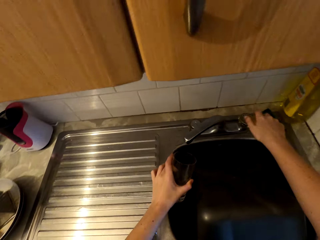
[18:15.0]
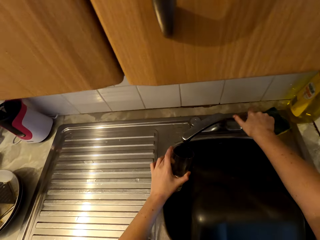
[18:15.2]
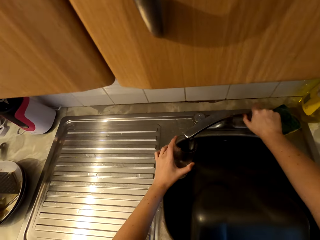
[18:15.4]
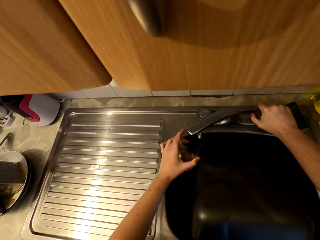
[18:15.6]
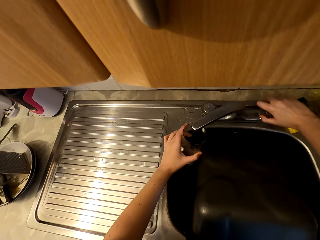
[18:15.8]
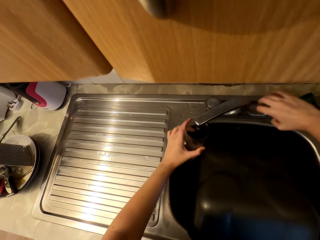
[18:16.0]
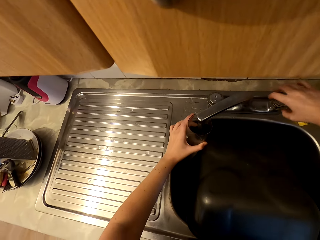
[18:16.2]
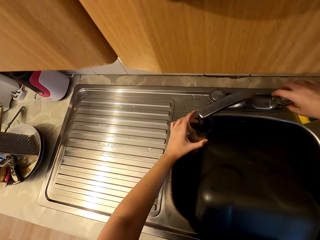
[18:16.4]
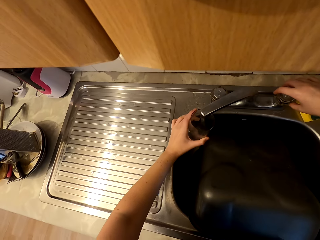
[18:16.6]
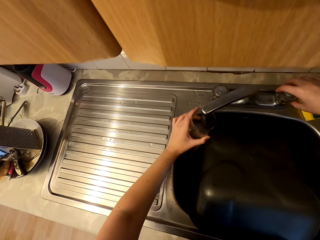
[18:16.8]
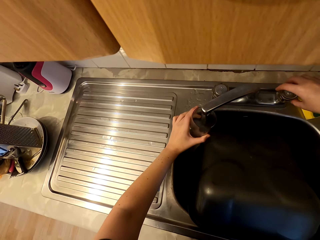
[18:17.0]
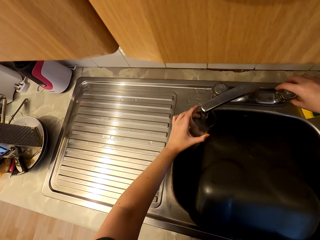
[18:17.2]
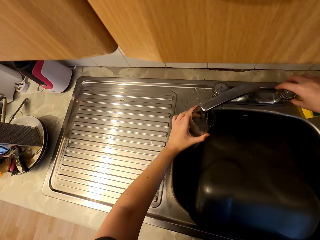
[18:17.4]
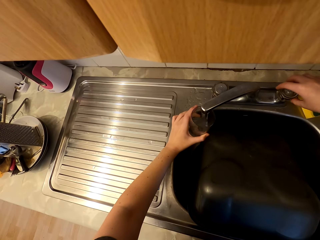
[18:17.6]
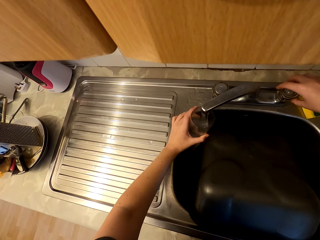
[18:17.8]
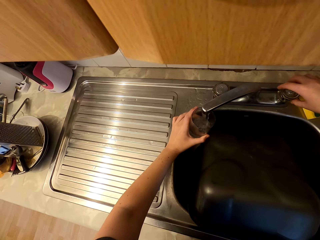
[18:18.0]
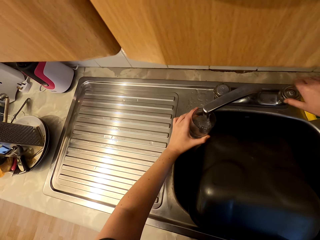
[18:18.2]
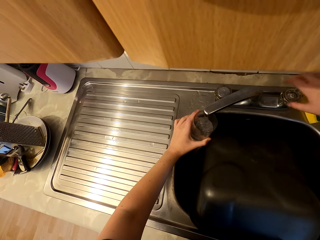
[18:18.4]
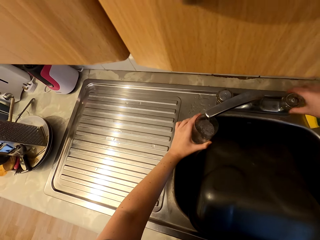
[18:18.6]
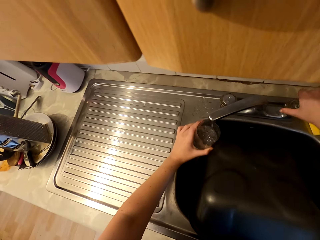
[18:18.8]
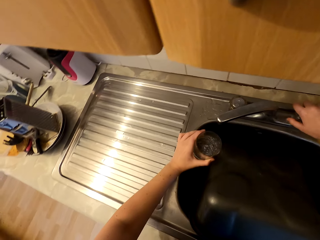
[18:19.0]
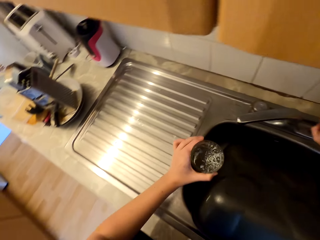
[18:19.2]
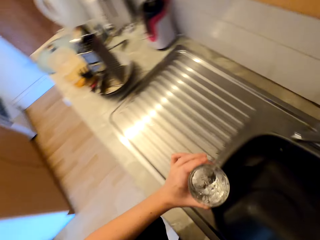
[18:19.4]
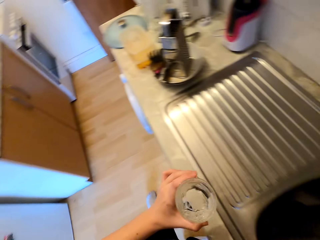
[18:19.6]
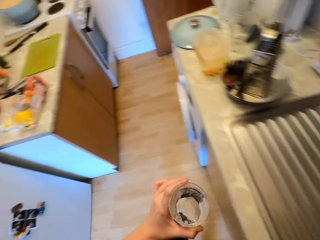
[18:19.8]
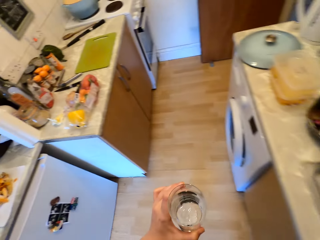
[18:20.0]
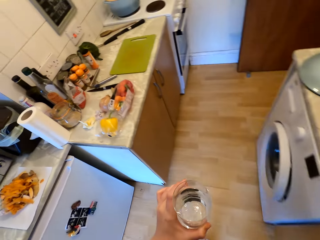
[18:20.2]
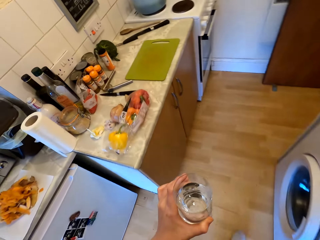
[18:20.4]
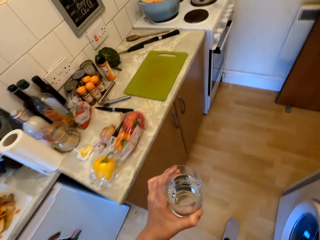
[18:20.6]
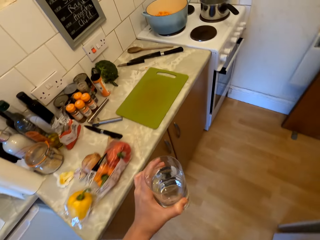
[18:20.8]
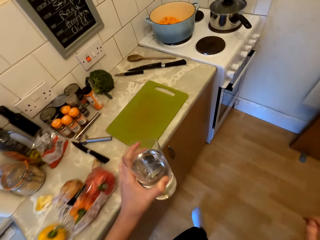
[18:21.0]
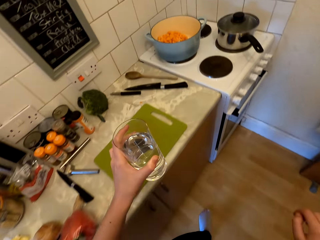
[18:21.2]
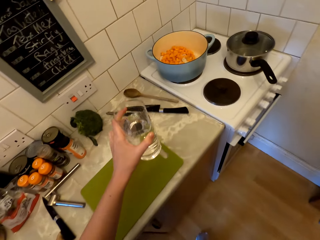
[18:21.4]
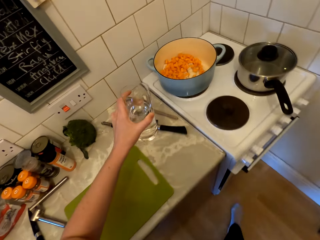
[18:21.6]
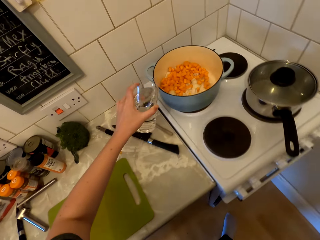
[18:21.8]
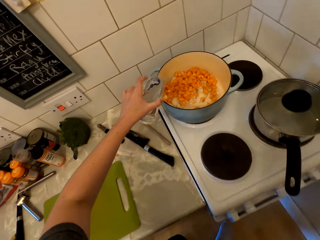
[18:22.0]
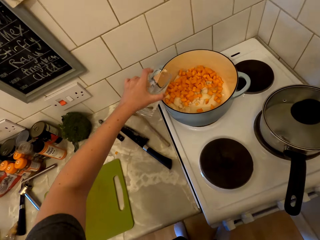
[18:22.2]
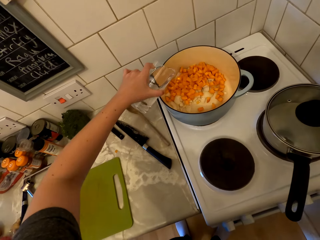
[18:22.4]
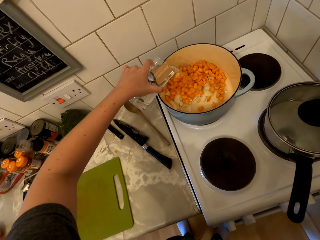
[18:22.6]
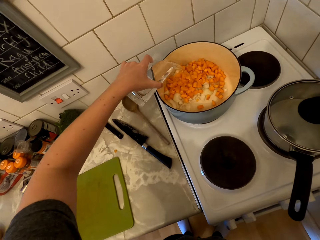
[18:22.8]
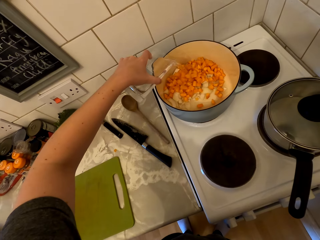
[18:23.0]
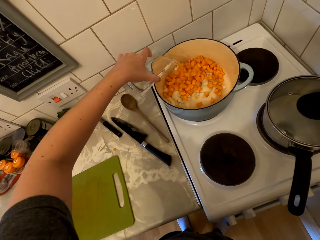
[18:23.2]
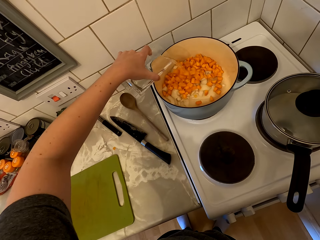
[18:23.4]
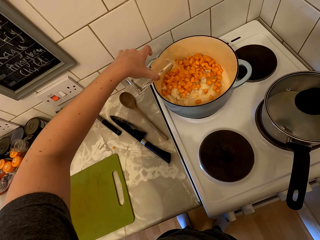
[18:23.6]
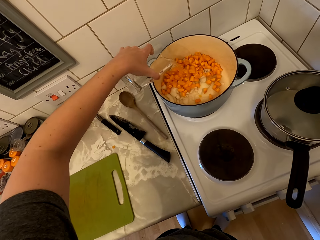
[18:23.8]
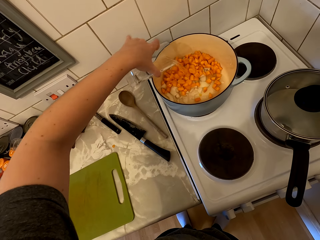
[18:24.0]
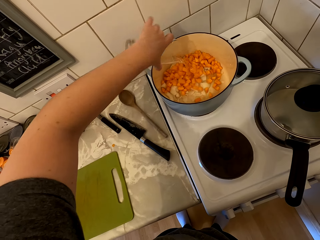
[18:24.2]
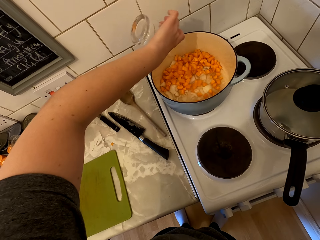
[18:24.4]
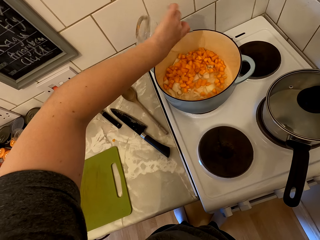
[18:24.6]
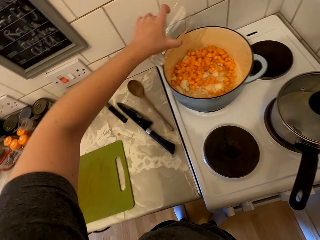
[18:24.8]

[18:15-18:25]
The camera wearer opens the tap. They put water from the tap in the glass. They close the tap. They walk to the cooking area. They pour water into the cooking pot.

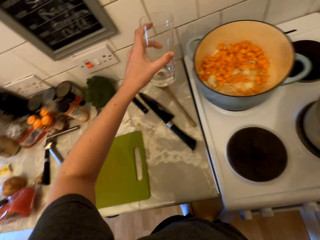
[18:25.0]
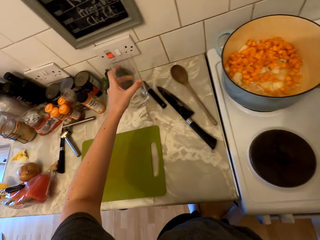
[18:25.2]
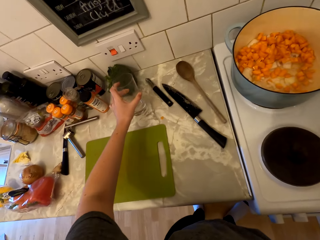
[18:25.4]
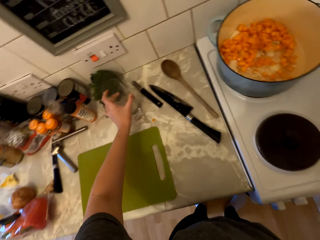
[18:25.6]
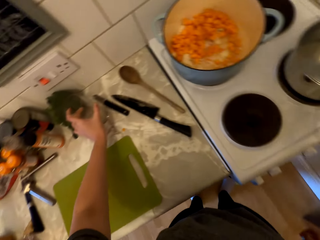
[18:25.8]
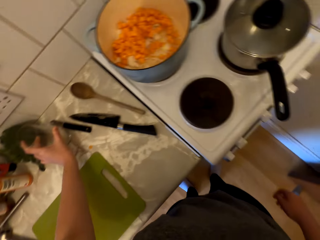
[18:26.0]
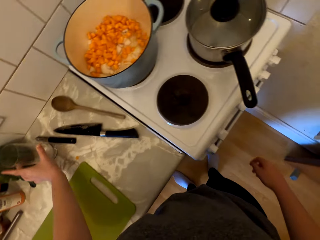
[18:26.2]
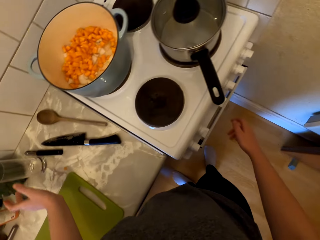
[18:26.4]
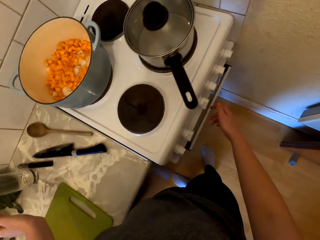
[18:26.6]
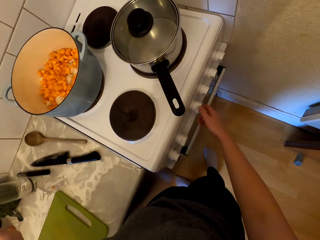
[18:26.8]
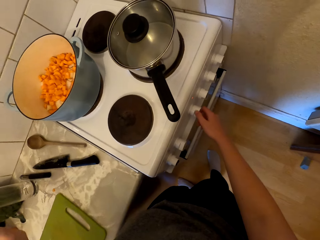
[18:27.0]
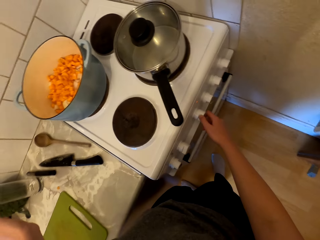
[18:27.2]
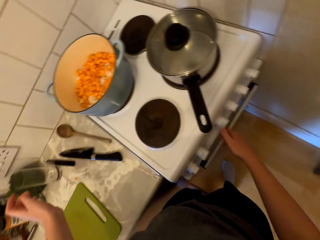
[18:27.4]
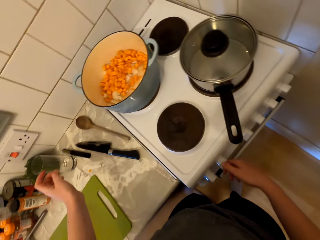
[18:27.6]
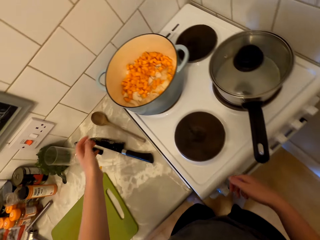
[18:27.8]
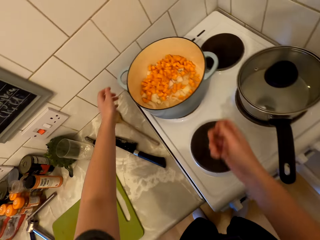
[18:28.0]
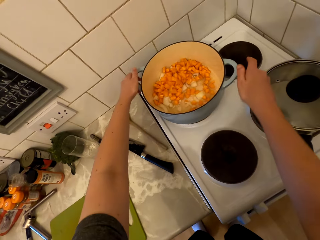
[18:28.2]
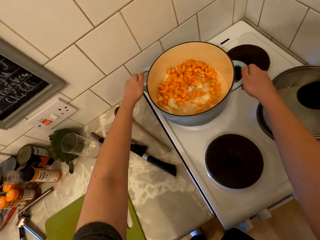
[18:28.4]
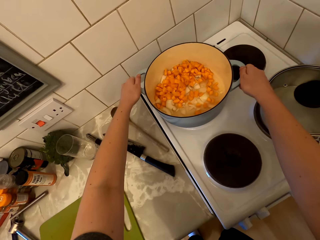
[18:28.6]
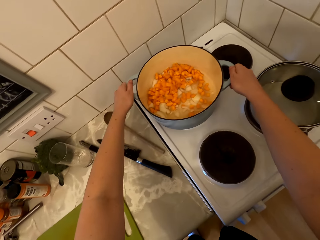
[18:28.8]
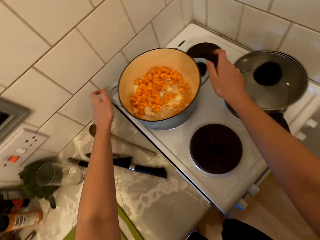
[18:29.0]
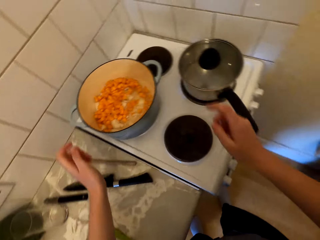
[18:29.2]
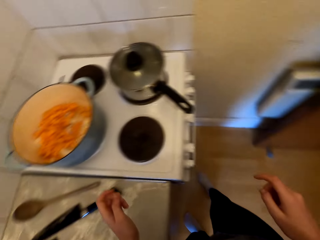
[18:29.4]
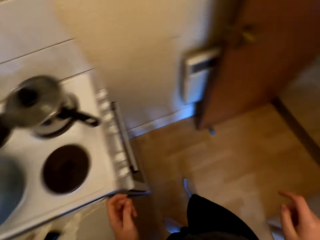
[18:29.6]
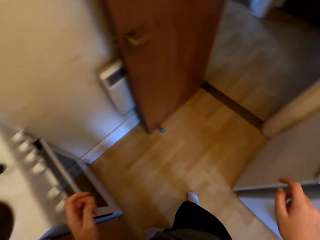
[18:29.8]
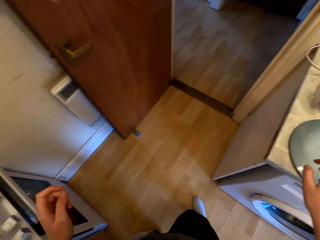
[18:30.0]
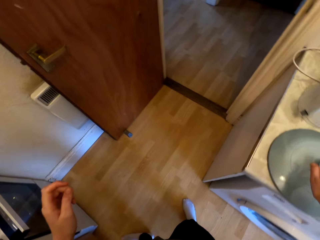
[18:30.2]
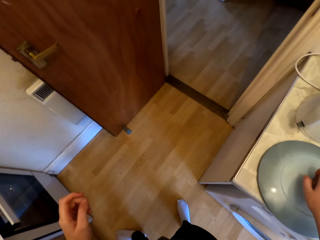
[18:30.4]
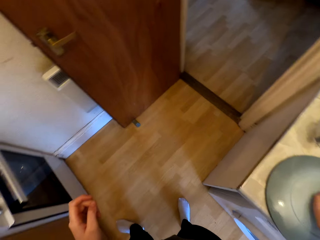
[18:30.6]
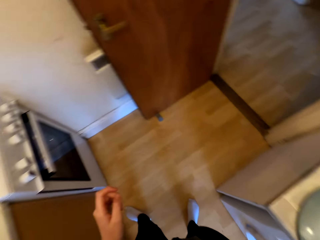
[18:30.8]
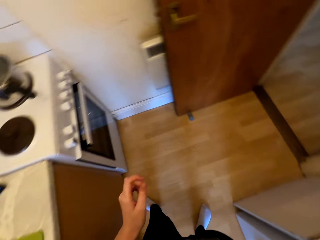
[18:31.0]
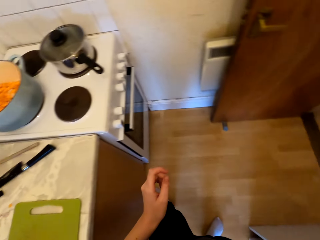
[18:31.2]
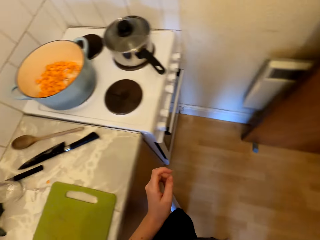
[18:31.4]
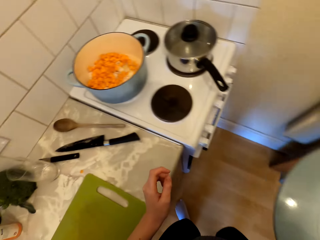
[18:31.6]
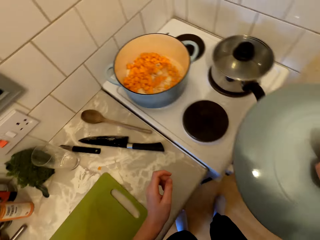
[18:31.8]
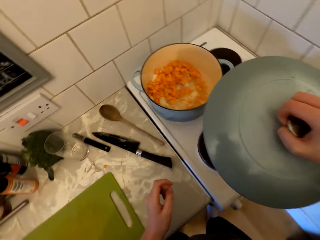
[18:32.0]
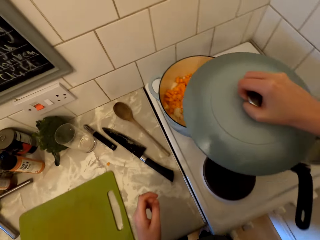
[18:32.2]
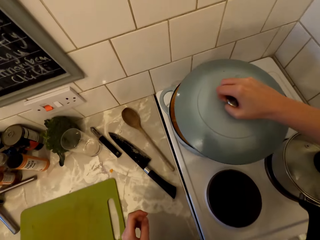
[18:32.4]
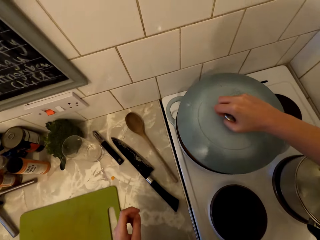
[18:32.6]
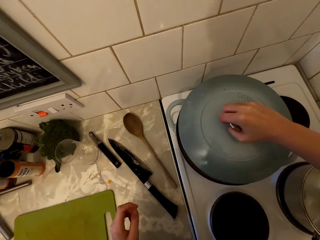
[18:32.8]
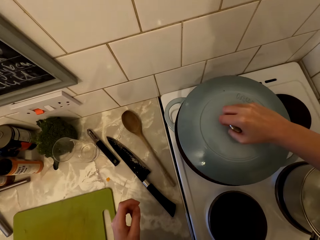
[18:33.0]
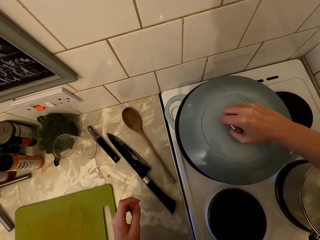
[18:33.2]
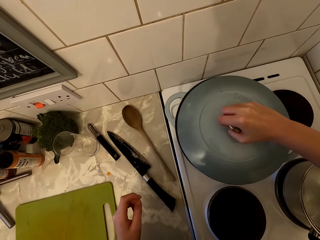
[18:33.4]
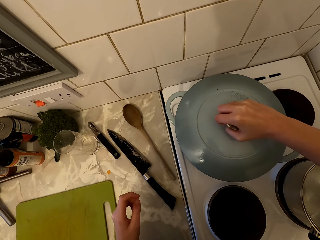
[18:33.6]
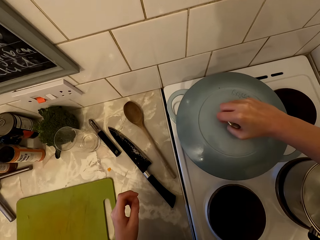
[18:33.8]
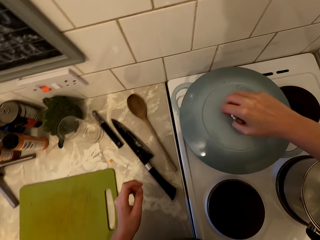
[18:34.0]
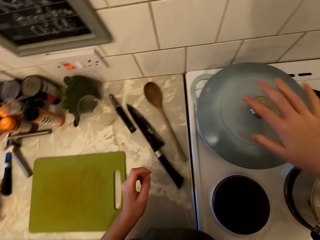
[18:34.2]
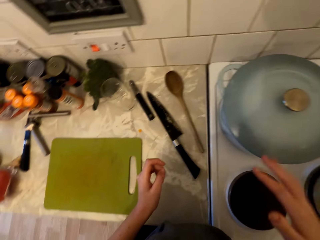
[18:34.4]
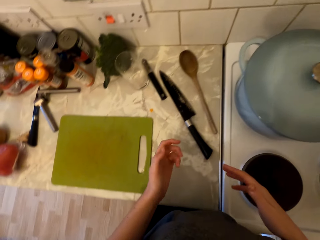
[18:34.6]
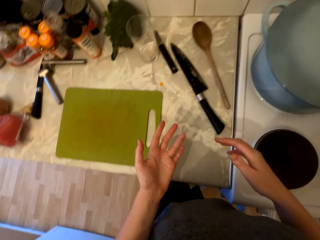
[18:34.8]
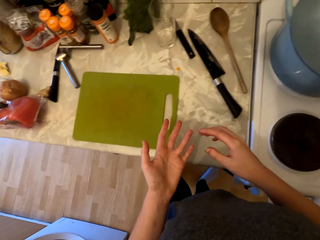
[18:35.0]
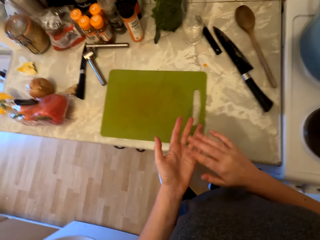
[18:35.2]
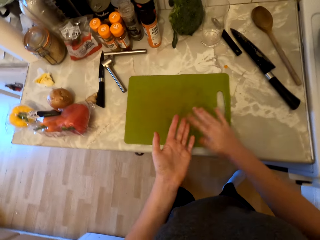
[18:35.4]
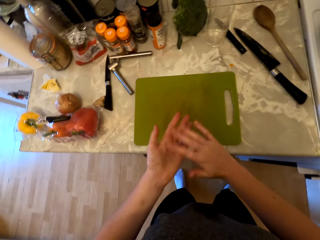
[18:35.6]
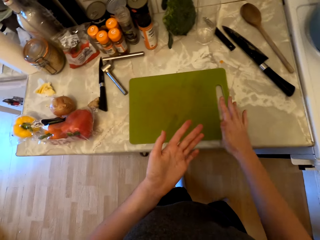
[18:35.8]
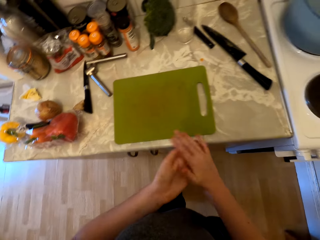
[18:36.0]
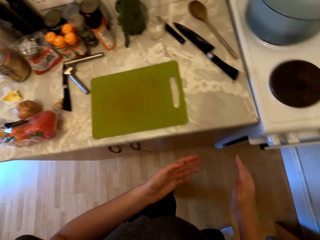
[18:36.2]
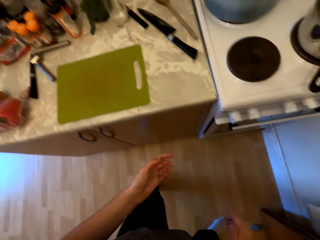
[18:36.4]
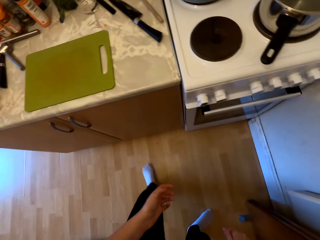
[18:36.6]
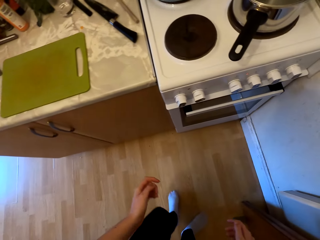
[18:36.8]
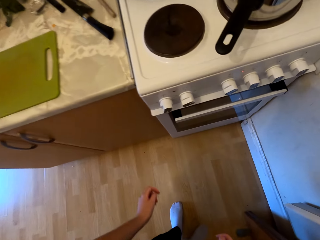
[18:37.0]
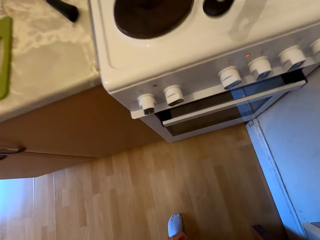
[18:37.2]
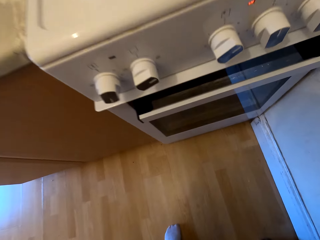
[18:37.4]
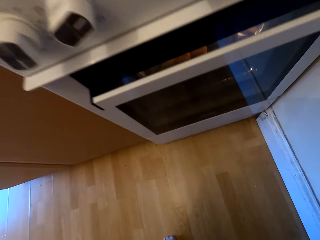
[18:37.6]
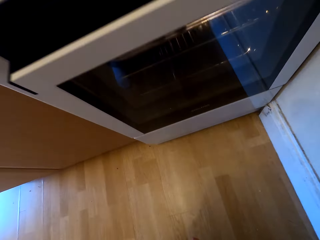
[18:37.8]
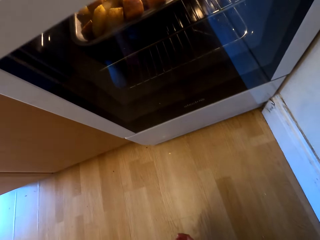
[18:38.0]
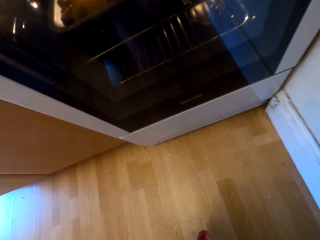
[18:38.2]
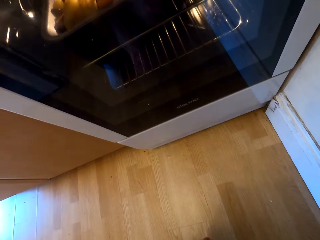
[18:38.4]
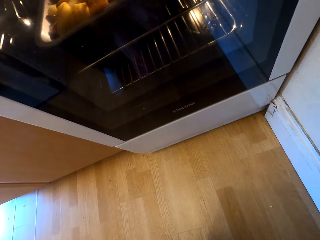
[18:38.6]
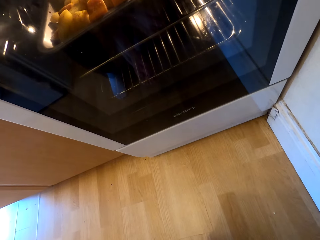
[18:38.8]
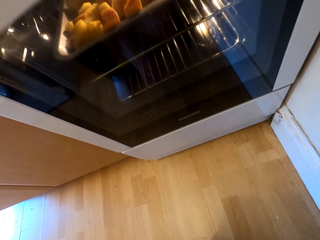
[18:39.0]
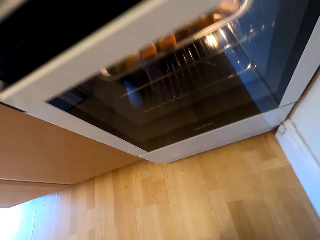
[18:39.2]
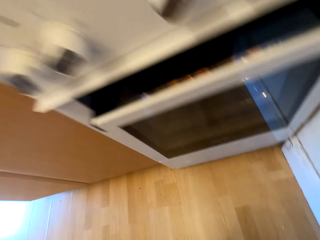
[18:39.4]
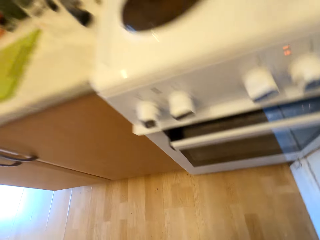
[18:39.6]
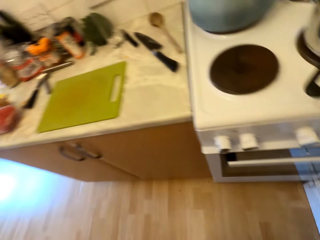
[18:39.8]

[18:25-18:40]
The camera wearer puts the glass on the cabinet. She turns the gas cooker knob. She moves the cooking pot and fixes the cooking pot. She moves back. She picks up the cooking pot lid from the cabinet. She covers the cooking pot with the lid. She dusts her hands off, walks to the cooking gas and bends down. She checks the cooker.
